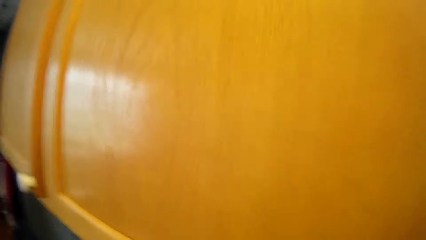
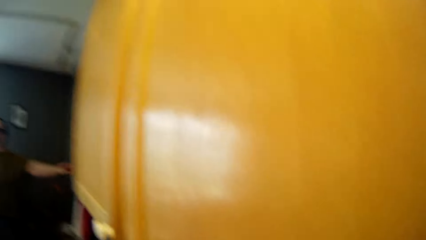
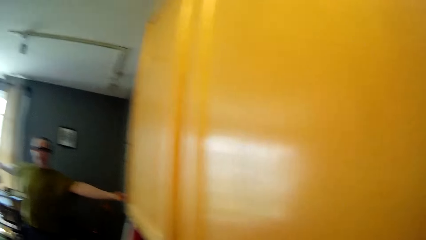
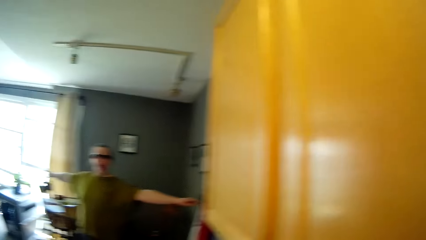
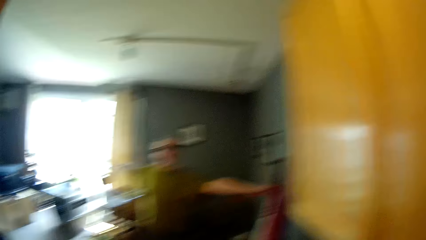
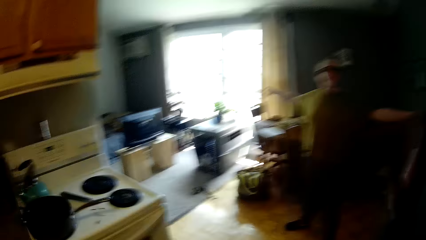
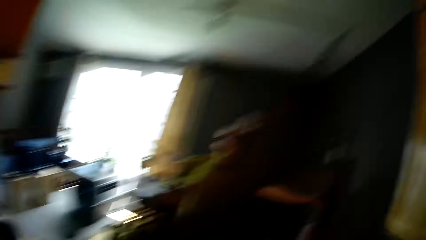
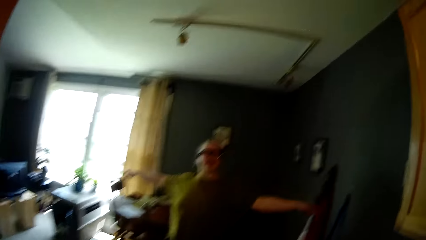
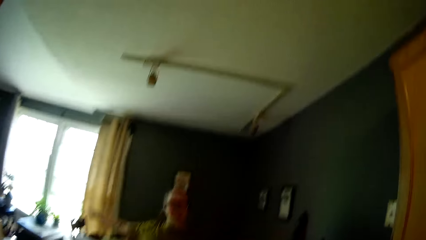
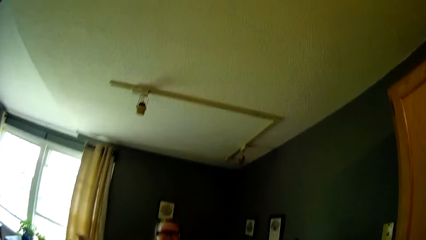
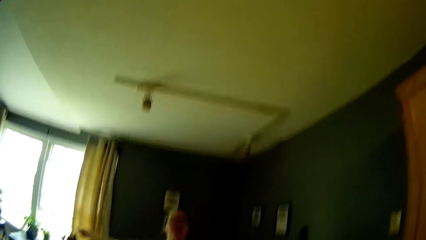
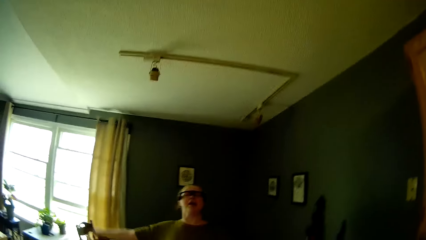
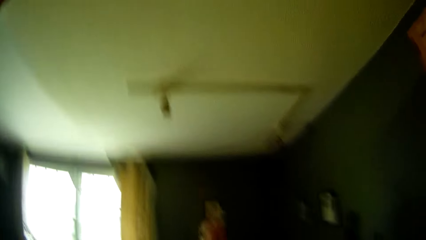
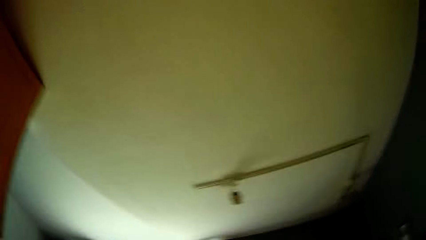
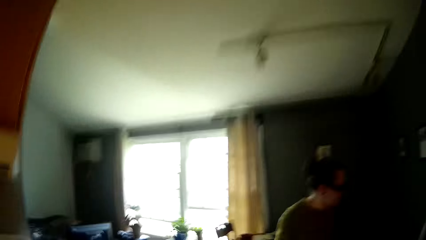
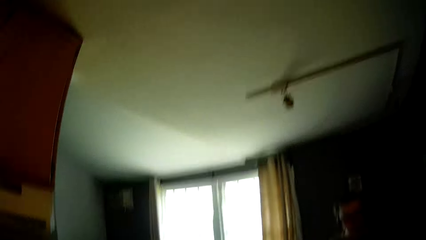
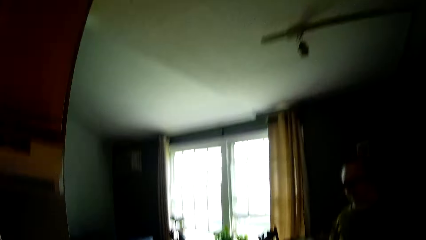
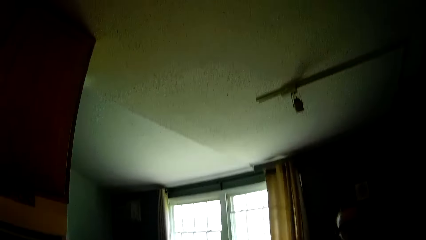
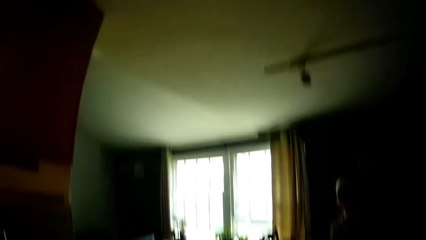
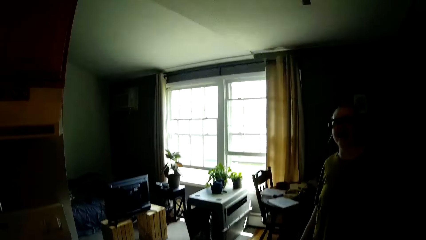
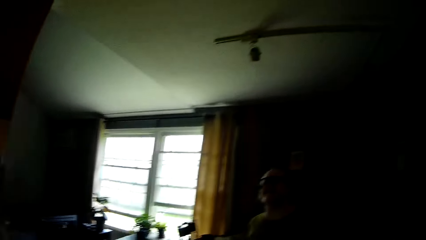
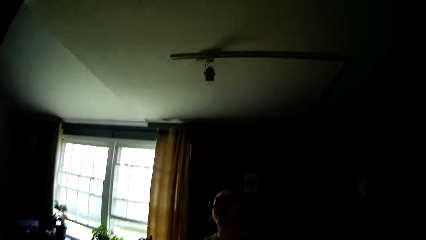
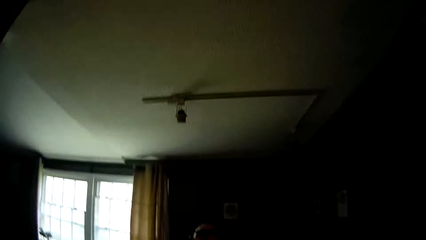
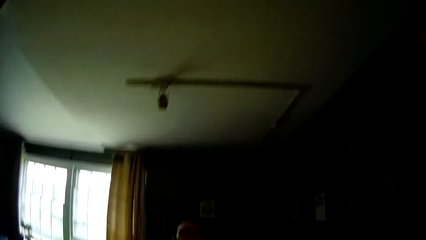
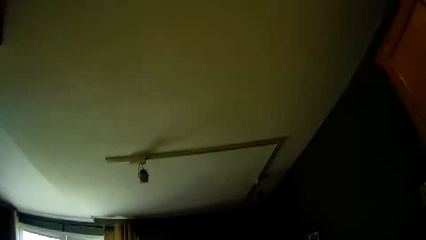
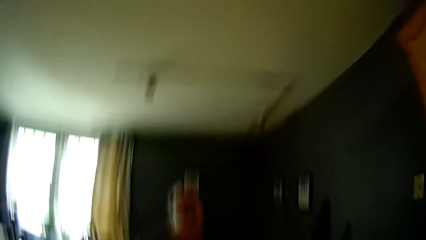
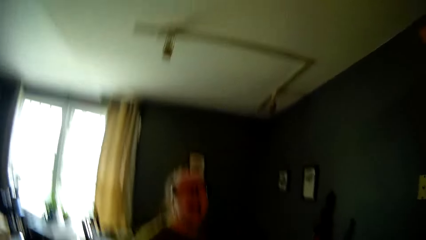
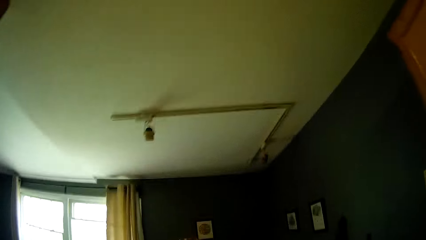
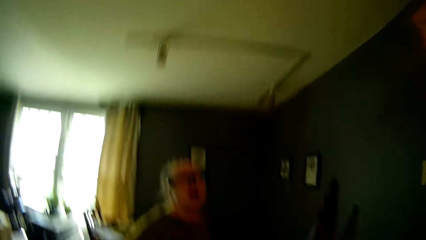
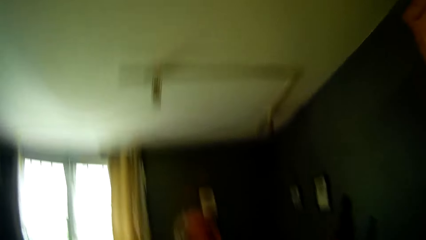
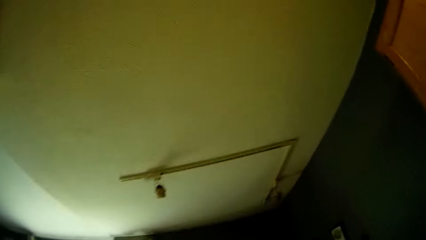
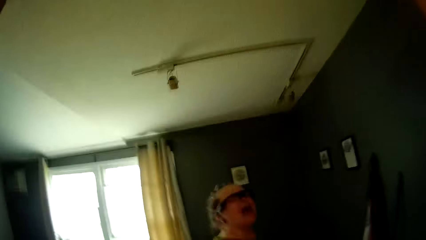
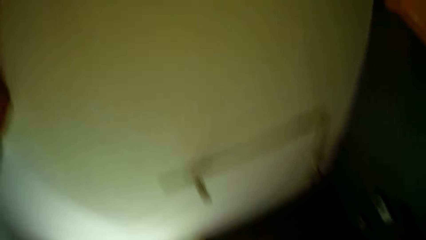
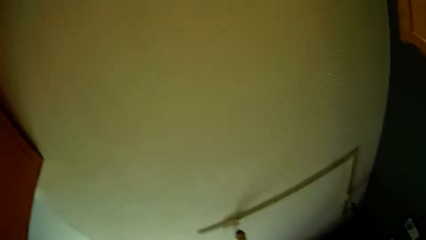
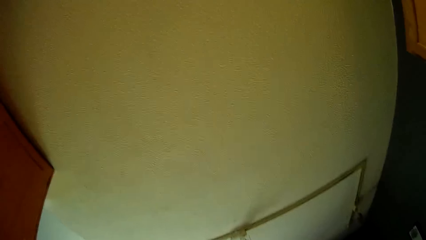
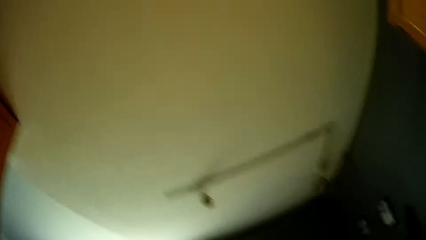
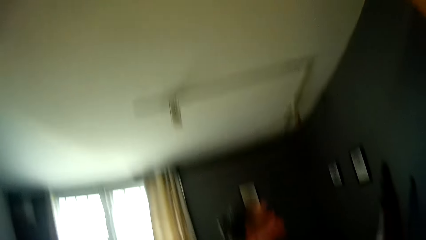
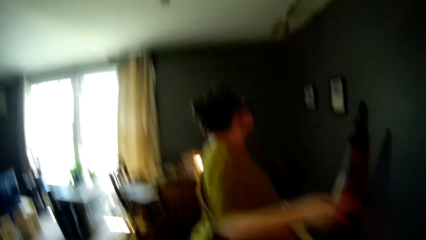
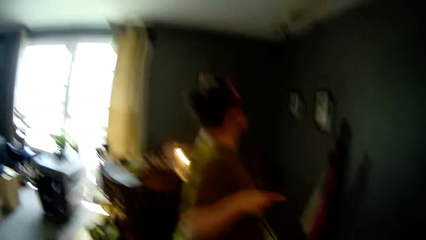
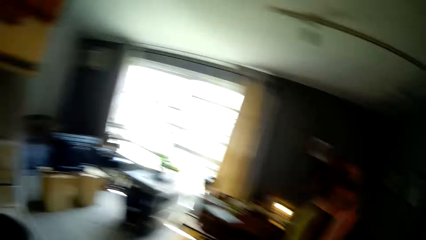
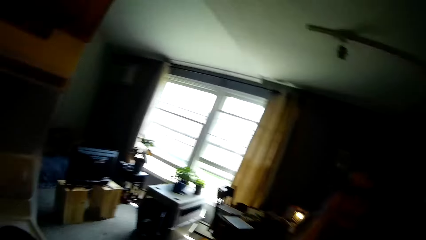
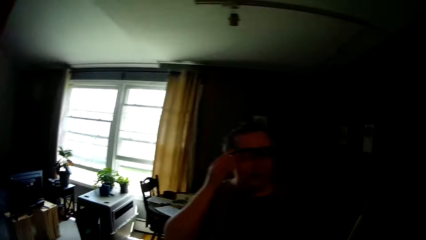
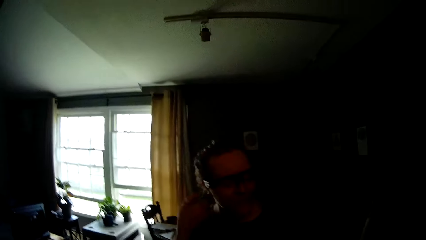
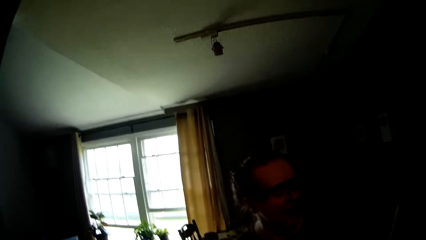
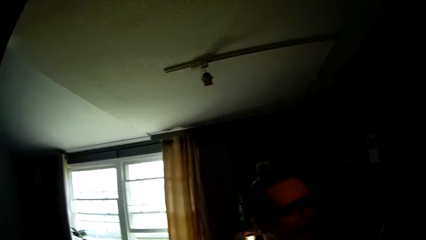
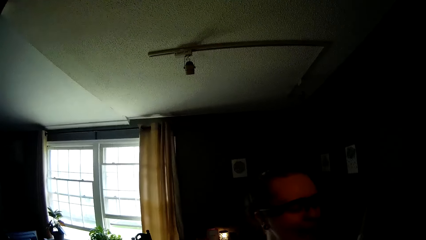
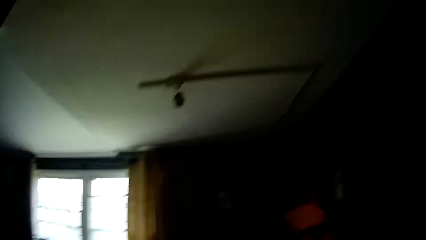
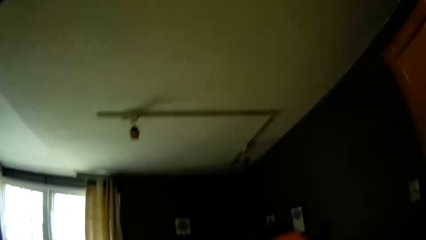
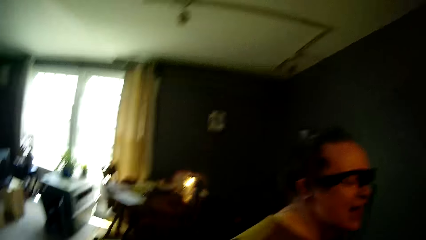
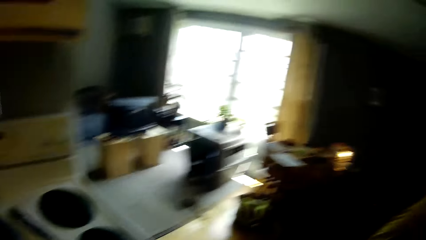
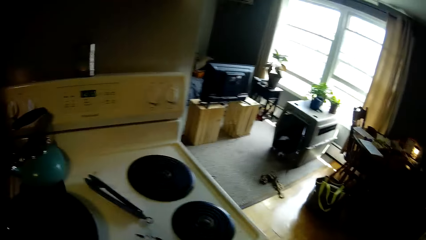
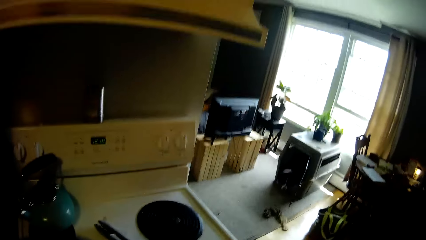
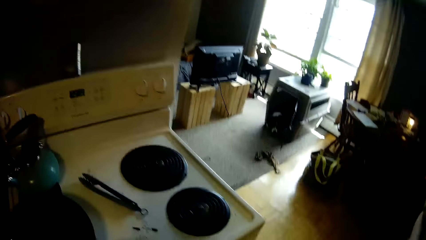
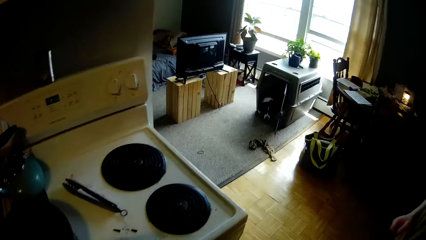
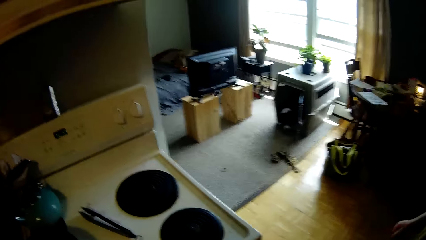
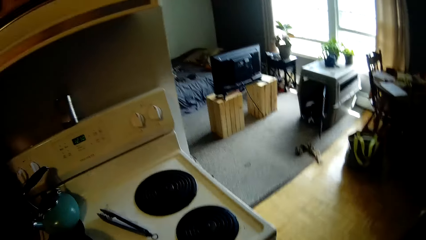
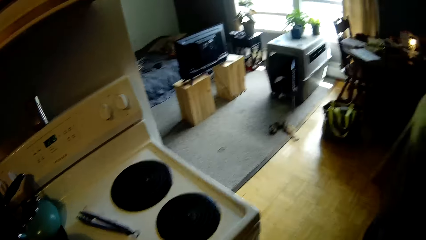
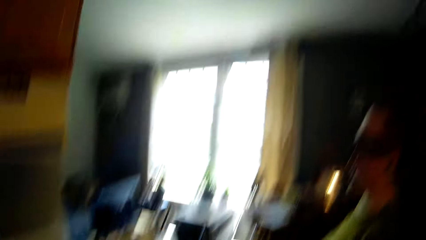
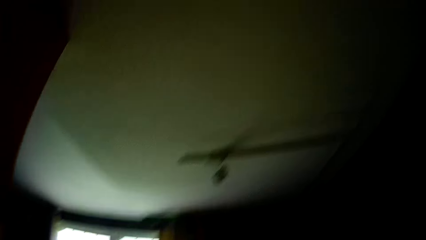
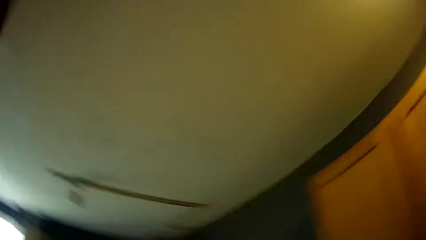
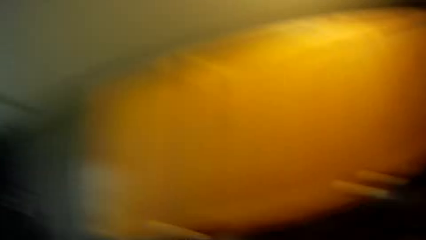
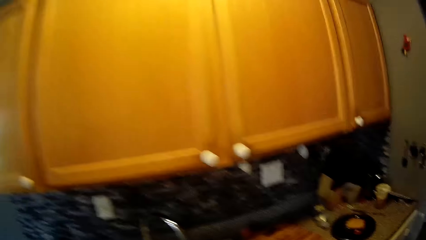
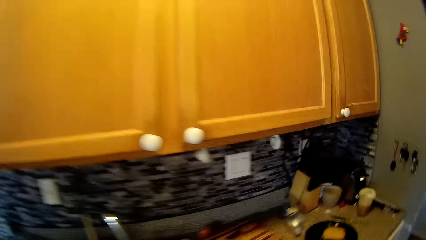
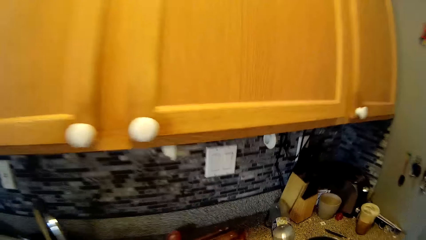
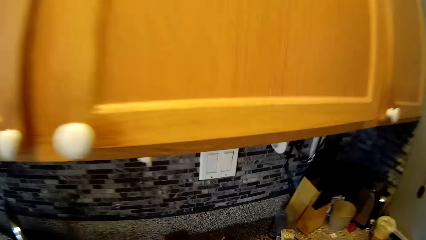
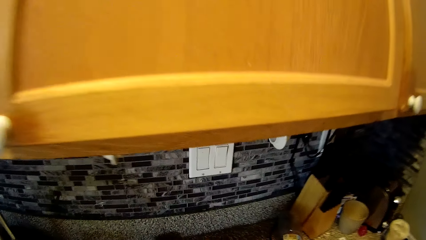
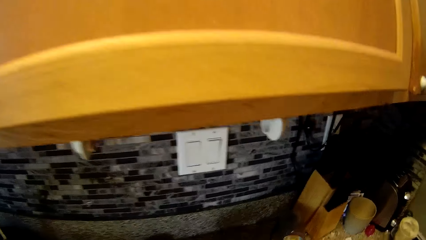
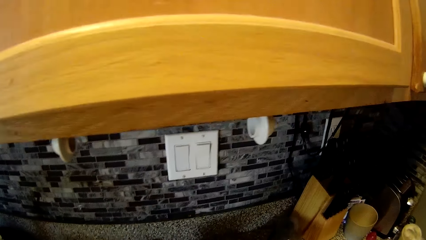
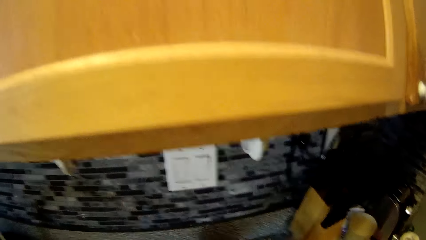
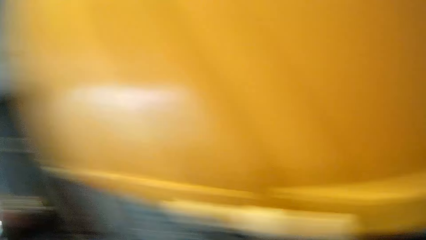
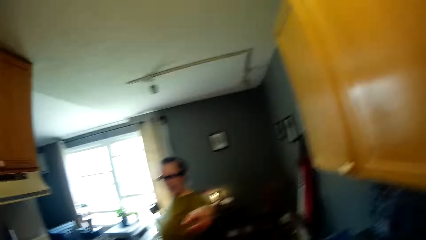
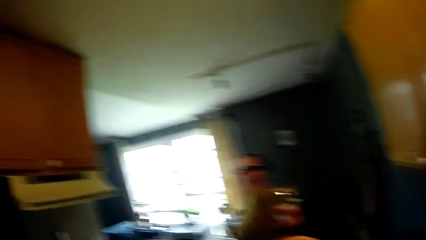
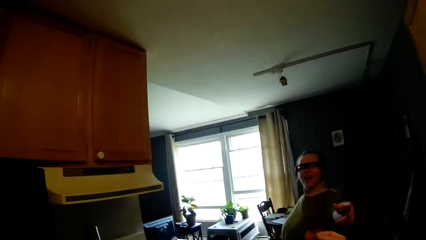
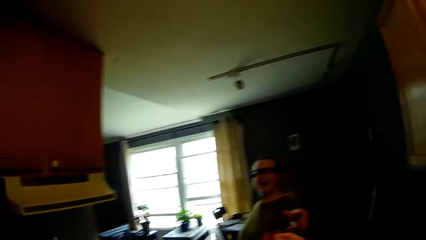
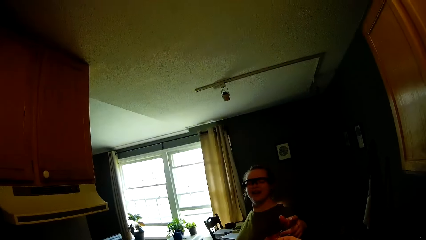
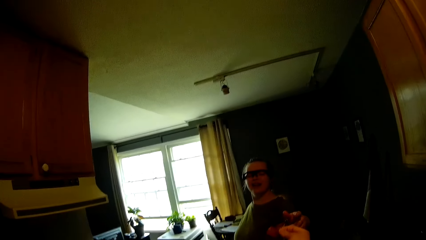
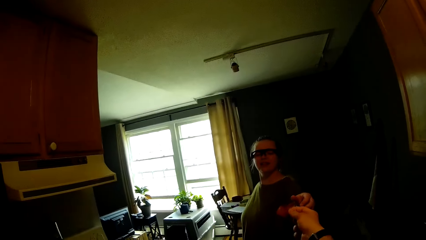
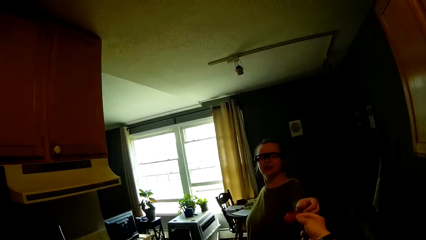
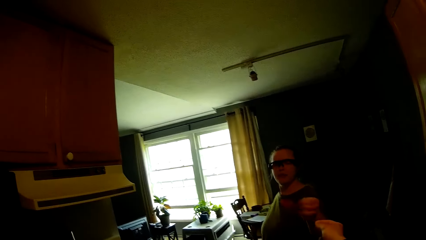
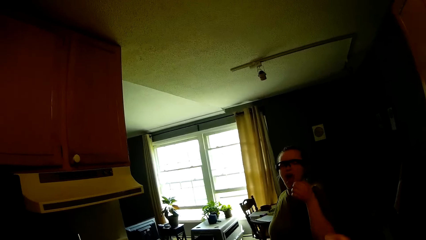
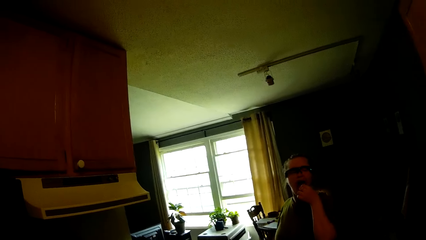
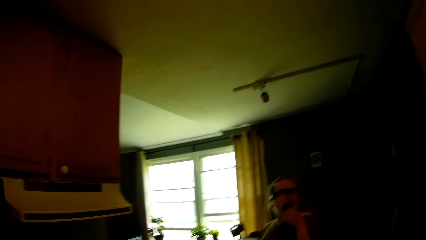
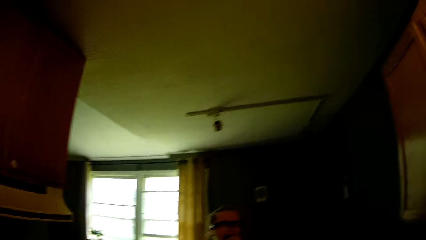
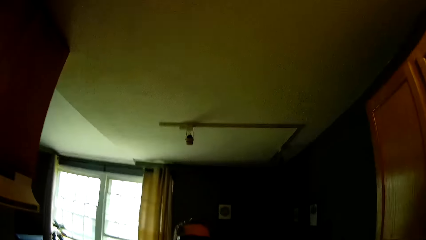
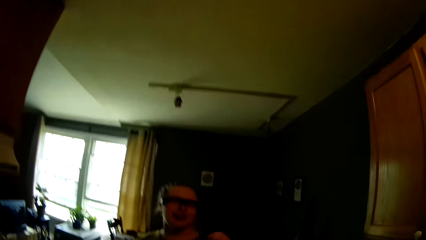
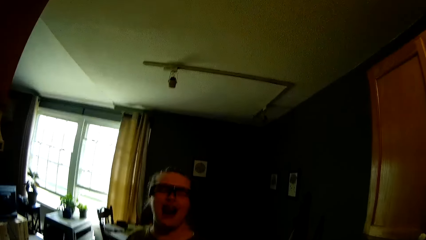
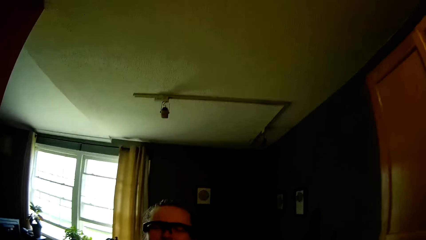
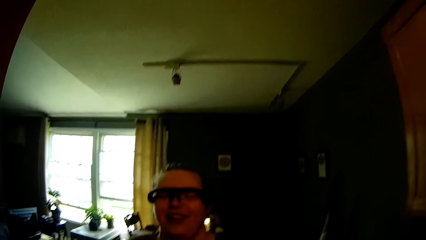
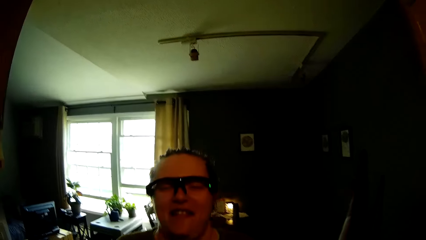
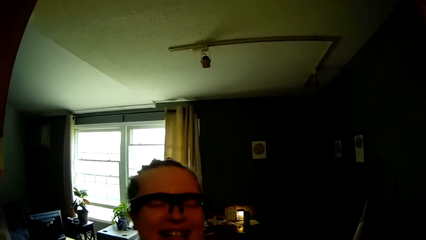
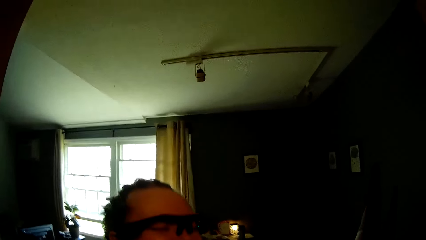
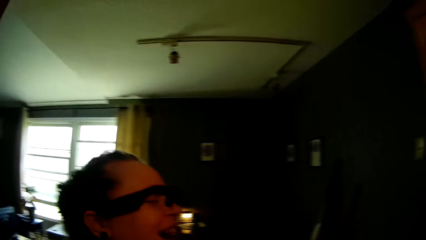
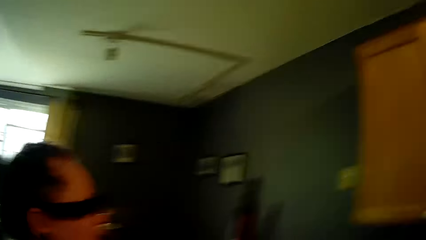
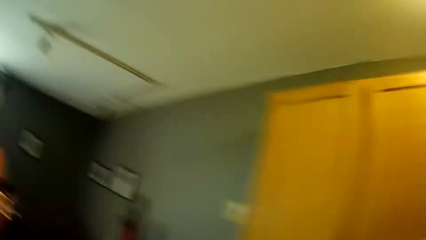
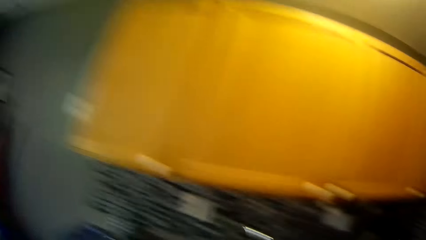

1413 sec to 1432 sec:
The woman stretches out. The camera wearer turns to the side. He walks around and turns around. The woman sings. The camera wearer gives the woman a portion of food with his left hand. The woman puts the portion of food in her mouth with her right hand and interacts with the camera wearer.
